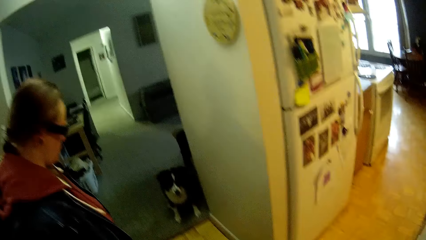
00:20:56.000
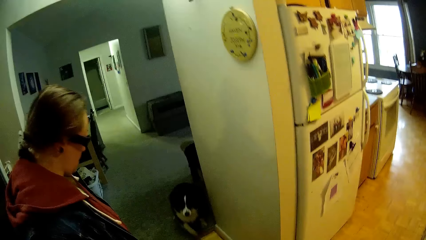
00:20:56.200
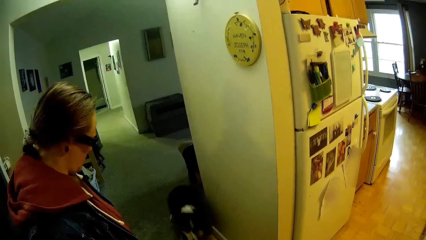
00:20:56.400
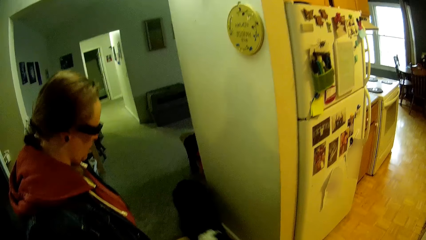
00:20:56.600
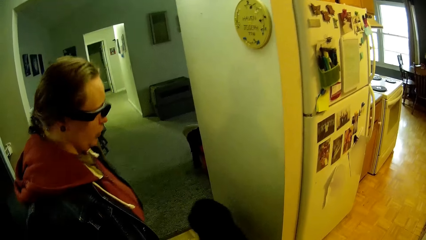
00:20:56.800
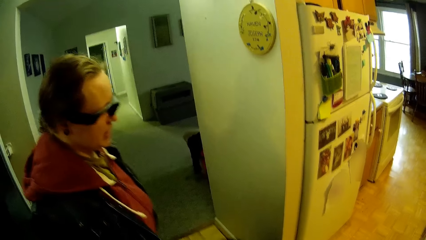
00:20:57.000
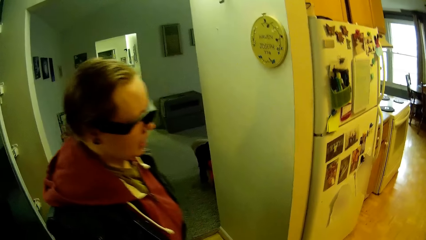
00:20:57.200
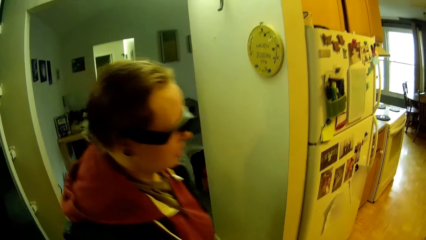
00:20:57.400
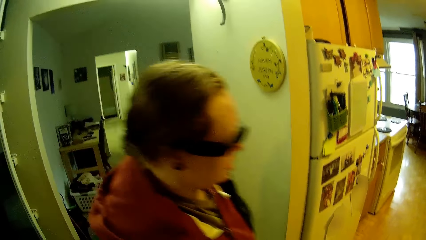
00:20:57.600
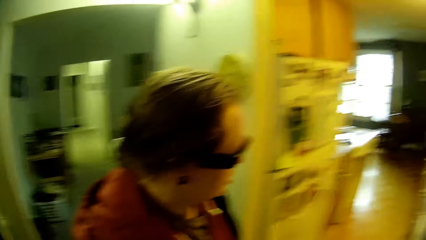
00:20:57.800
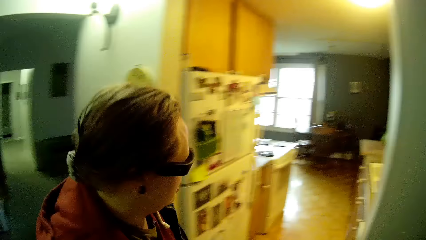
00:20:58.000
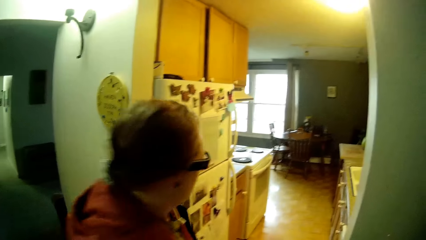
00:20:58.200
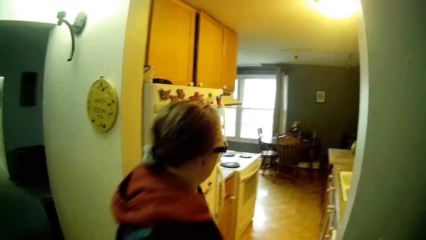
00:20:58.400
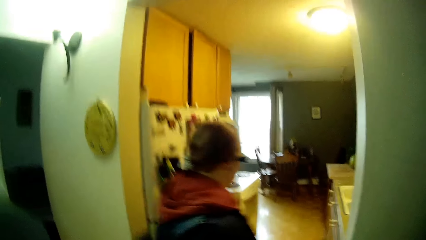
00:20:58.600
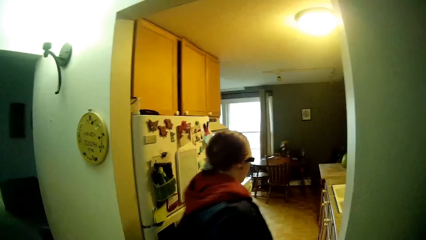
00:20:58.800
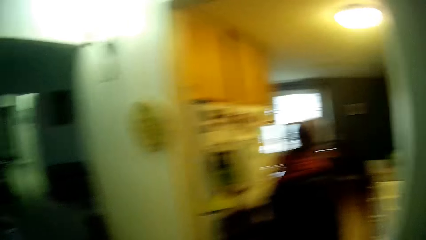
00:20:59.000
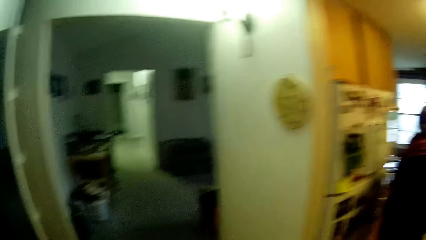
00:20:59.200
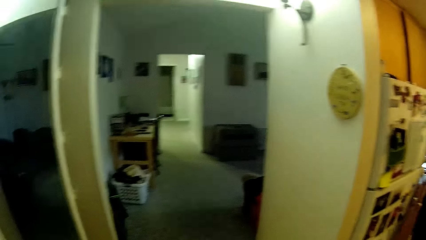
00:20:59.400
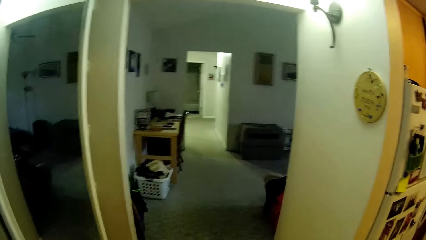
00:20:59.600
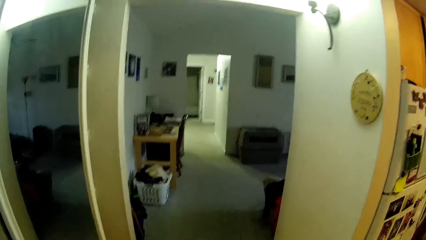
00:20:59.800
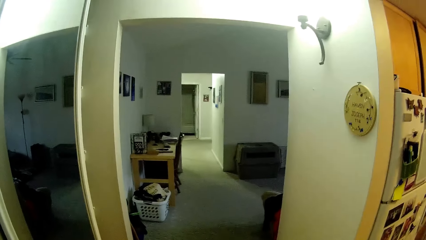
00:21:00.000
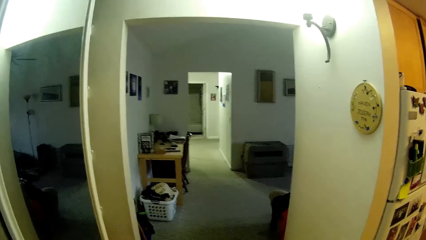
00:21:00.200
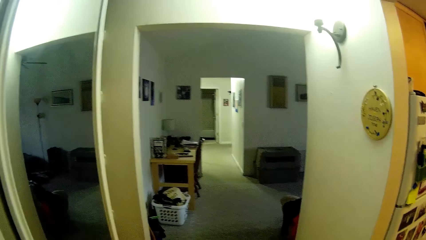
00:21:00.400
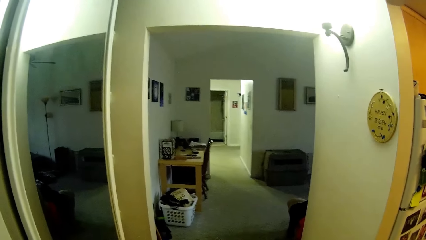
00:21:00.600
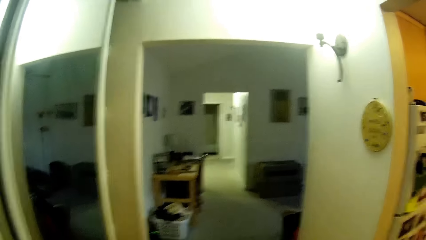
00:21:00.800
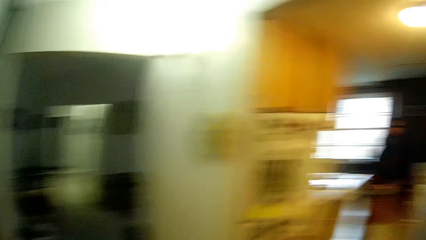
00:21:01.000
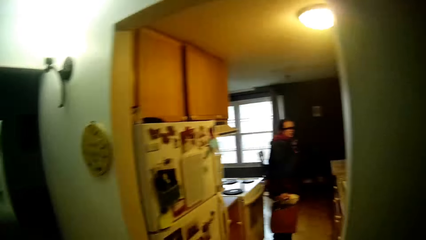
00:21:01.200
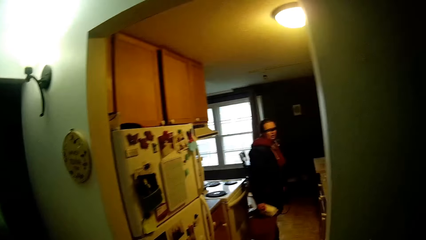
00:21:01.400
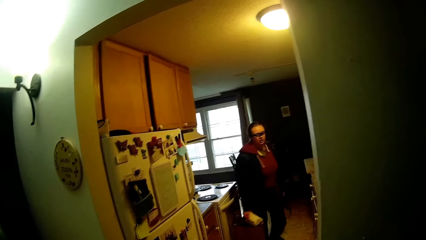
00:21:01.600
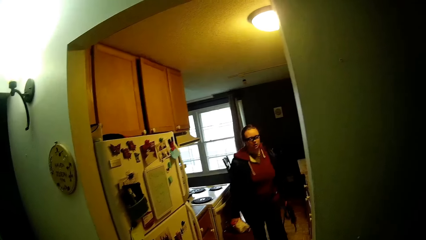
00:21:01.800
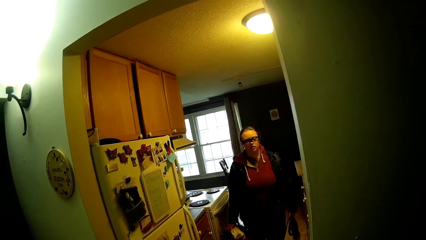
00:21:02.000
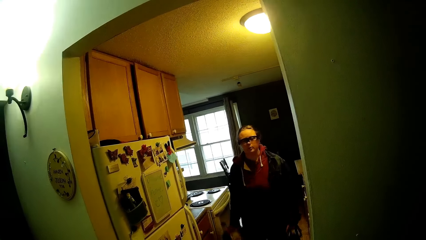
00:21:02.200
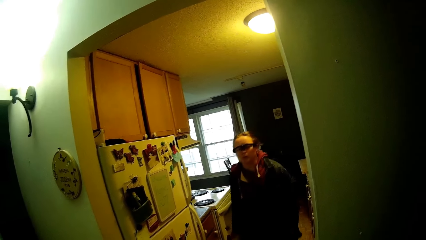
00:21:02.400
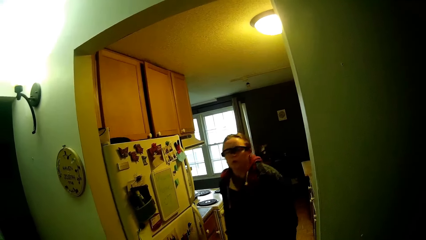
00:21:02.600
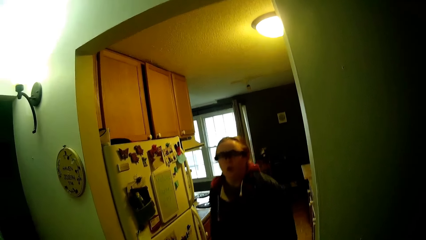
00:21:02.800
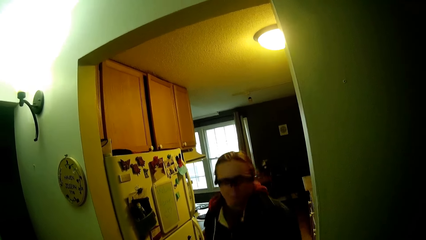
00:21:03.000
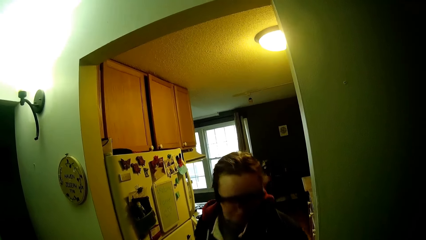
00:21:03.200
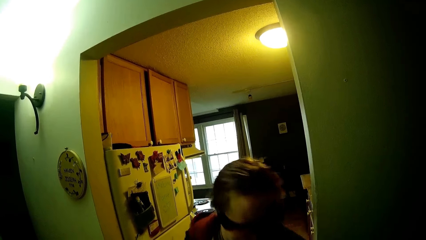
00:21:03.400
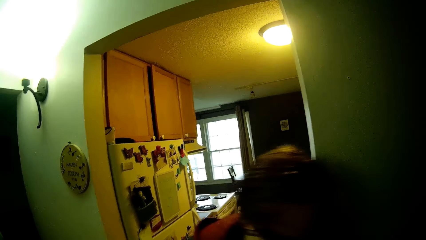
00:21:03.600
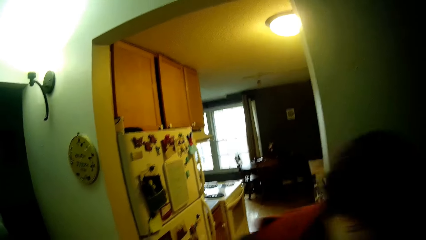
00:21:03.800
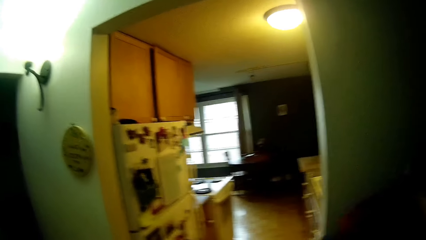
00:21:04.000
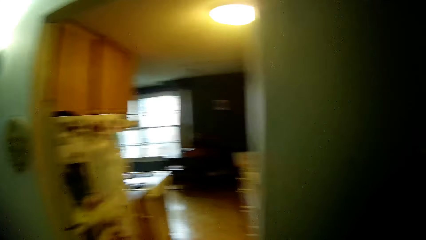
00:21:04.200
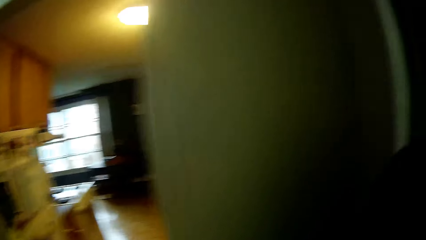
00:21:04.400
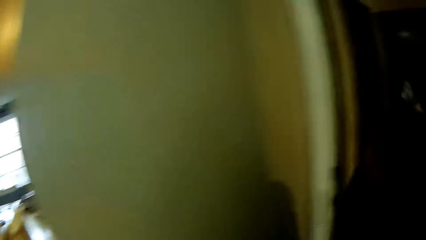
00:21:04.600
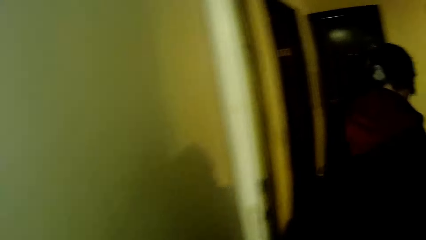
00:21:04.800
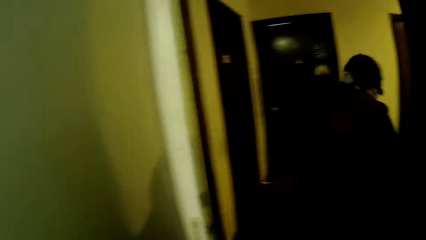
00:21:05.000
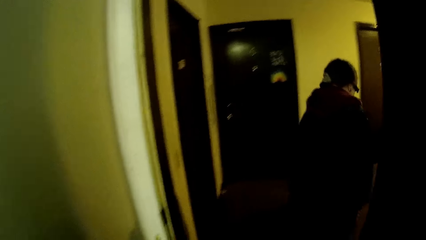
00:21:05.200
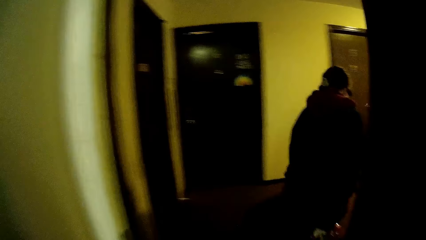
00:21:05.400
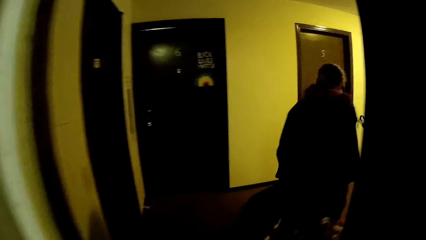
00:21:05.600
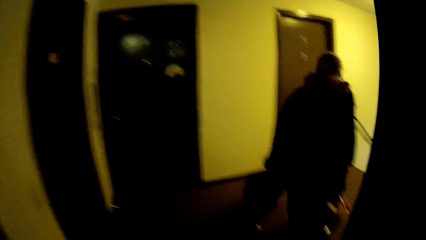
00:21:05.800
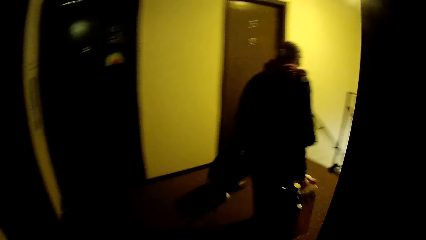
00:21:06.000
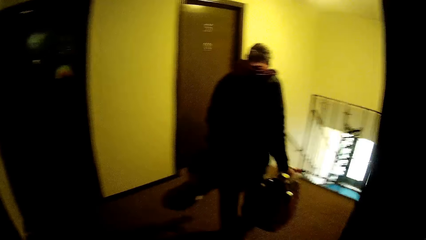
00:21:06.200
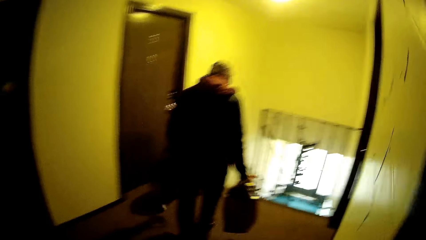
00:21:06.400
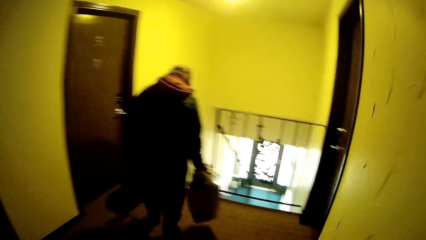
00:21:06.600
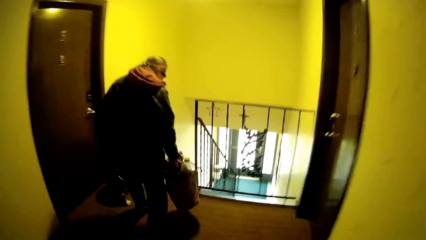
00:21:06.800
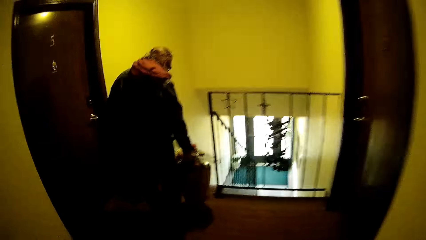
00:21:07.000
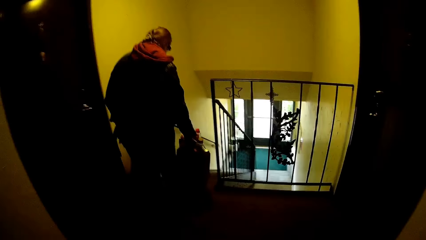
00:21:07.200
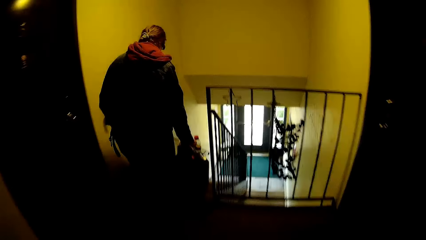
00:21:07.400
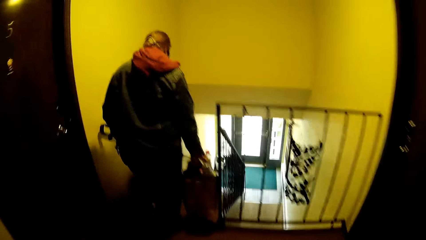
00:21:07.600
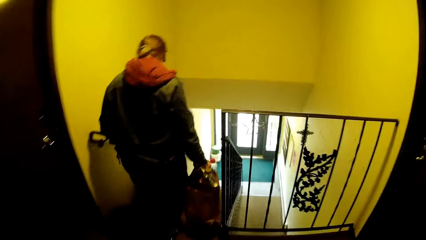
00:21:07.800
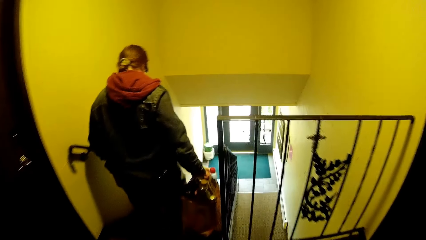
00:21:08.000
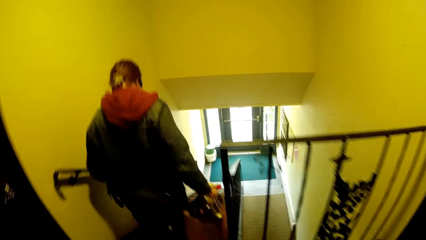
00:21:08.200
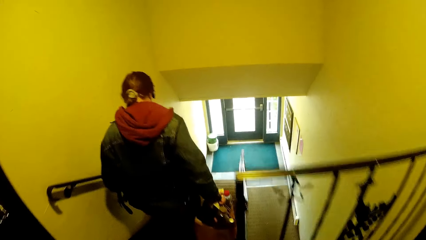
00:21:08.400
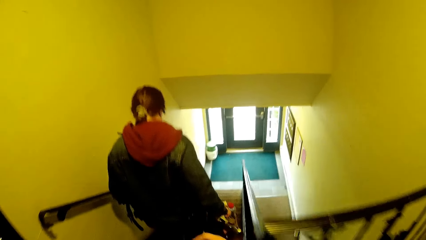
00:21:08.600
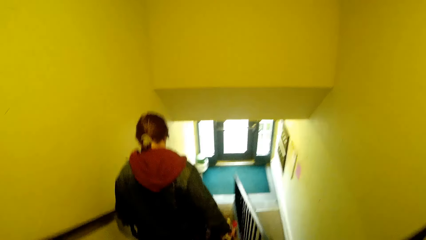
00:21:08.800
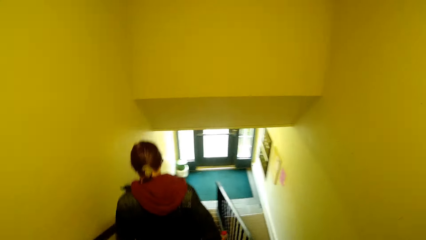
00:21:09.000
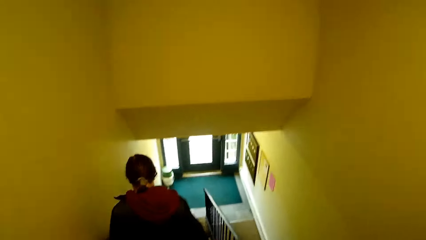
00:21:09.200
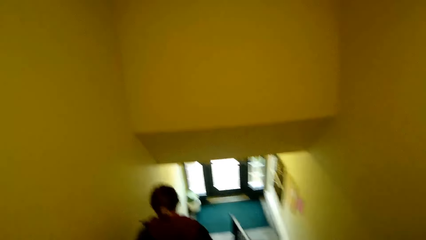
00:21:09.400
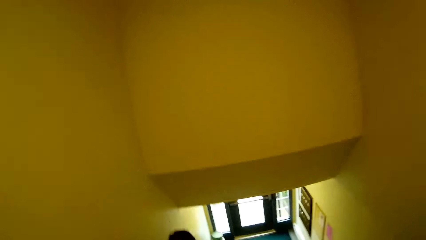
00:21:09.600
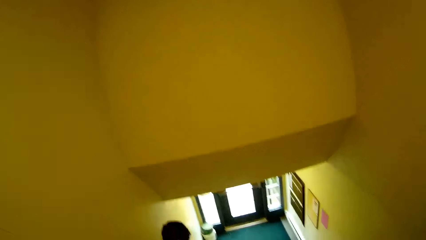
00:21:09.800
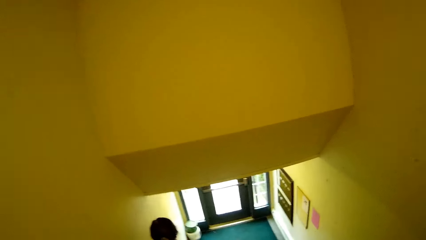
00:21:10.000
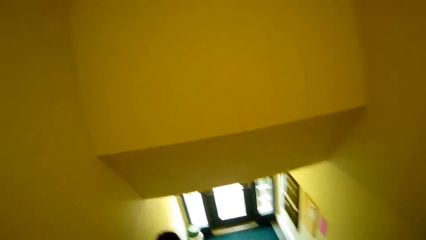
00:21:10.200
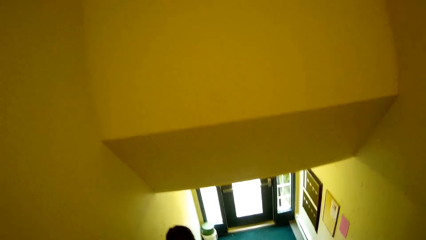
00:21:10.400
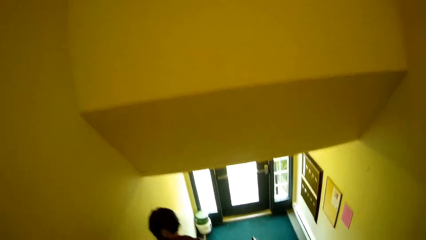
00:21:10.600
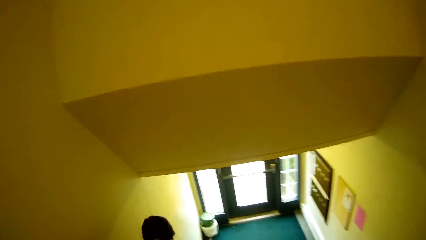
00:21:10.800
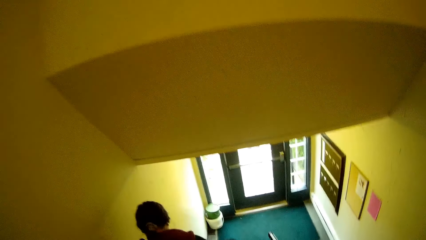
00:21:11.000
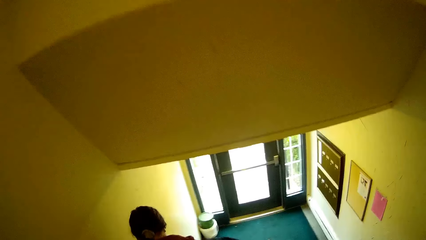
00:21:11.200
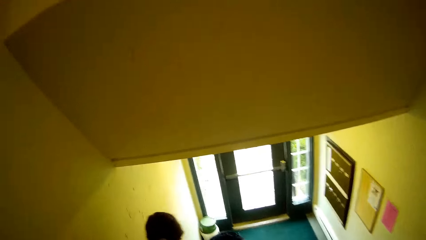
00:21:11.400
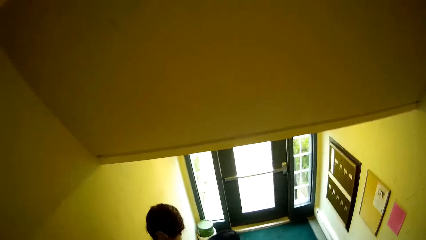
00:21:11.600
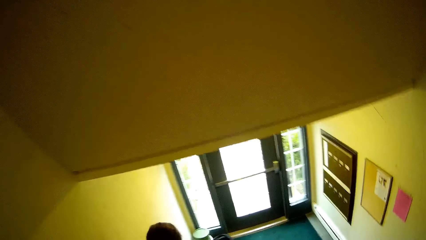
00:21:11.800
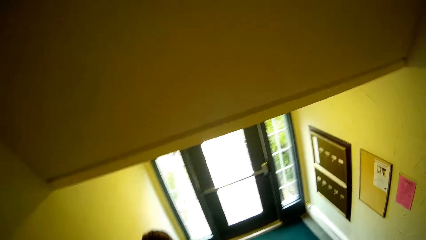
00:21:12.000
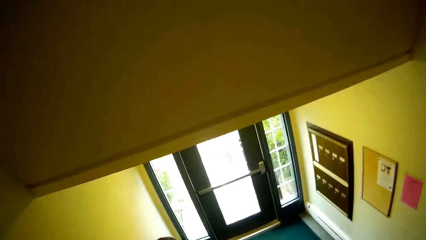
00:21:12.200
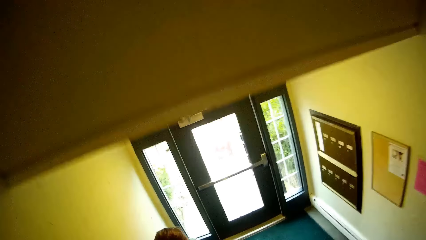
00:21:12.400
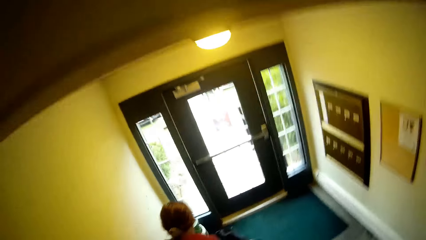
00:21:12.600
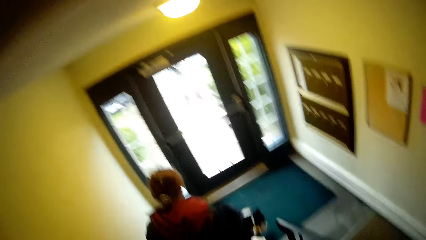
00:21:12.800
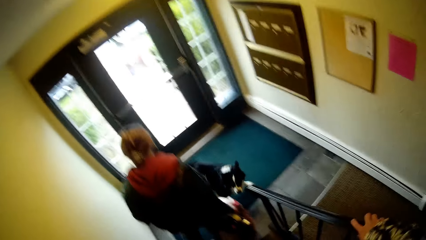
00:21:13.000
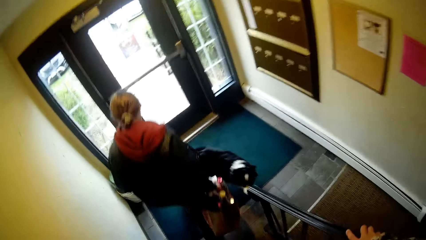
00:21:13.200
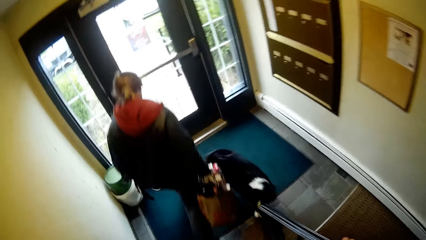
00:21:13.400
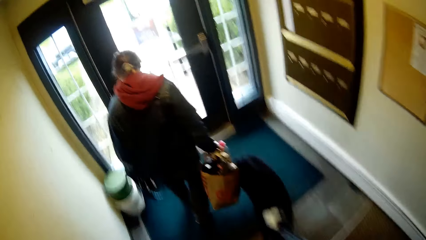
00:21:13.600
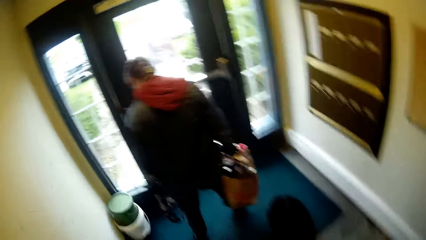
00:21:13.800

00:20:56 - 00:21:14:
A woman speaks to a dog. The dog walks out of the room through the corridor. The woman converses with the camera wearer. The woman walks into the kitchen through the corridor. The camera wearer speaks to the woman. They look at the woman. The woman walks out of the kitchen through the corridor. The woman walks out of the house through the door. The camera wearer walks out of the house through the door. The woman walks down the stairs. The camera wearer walks down the stairs.
